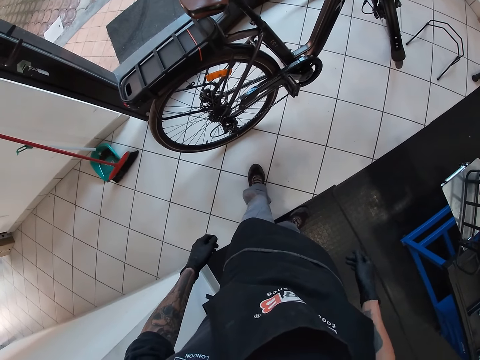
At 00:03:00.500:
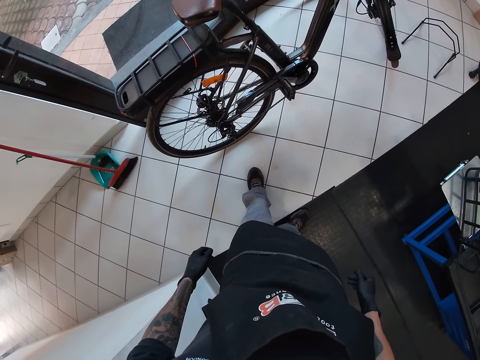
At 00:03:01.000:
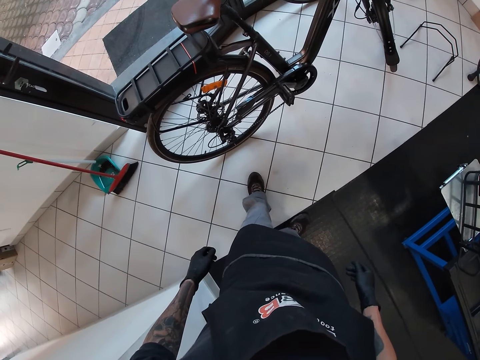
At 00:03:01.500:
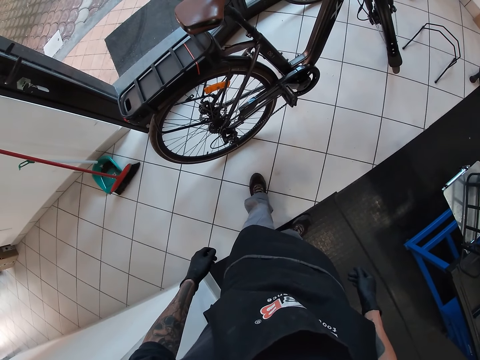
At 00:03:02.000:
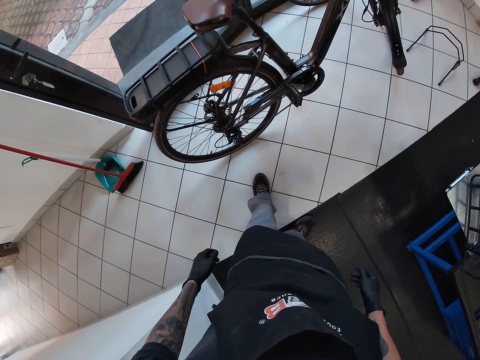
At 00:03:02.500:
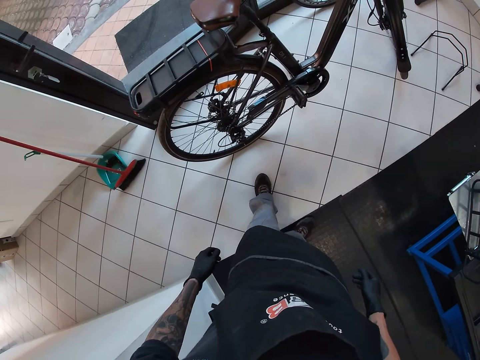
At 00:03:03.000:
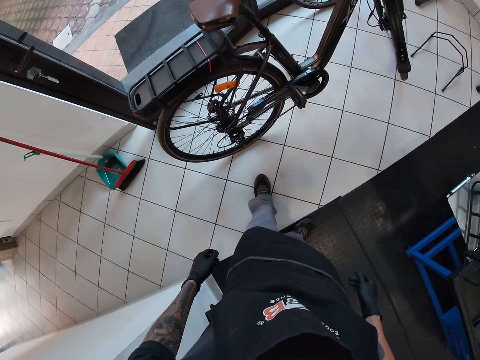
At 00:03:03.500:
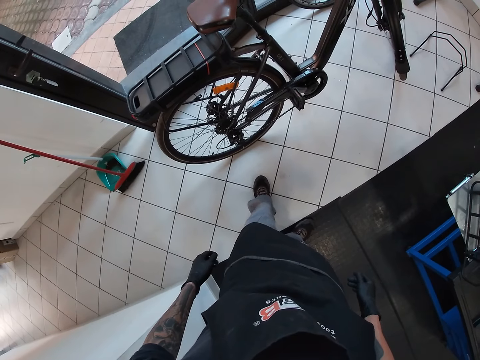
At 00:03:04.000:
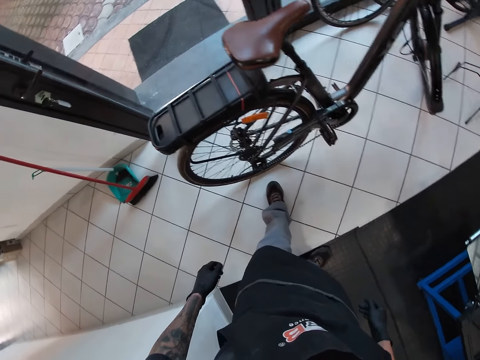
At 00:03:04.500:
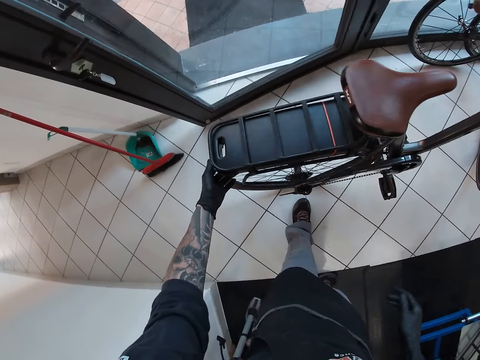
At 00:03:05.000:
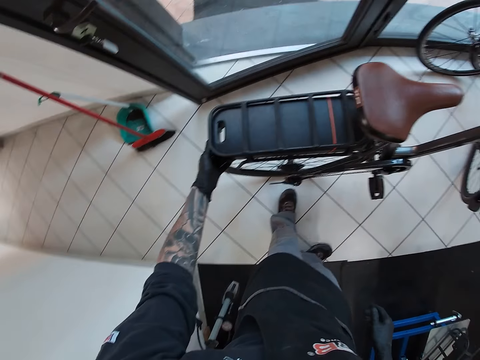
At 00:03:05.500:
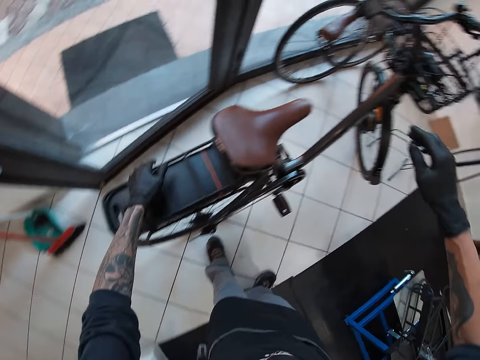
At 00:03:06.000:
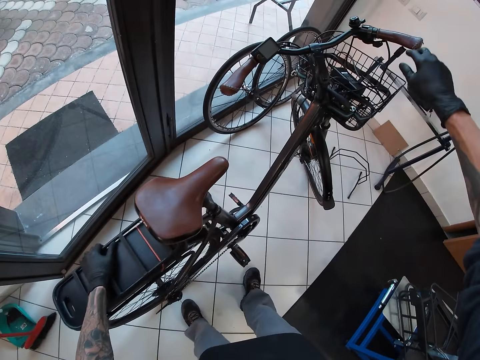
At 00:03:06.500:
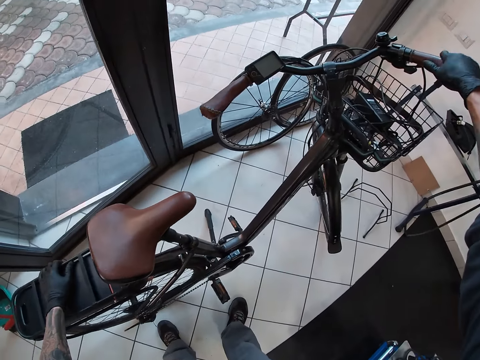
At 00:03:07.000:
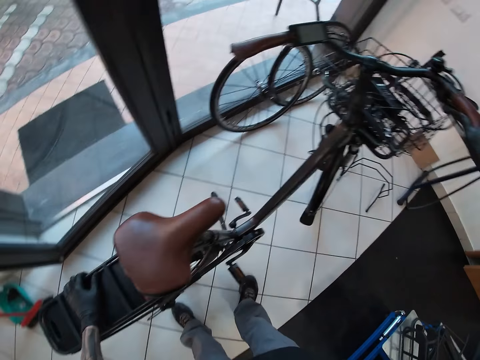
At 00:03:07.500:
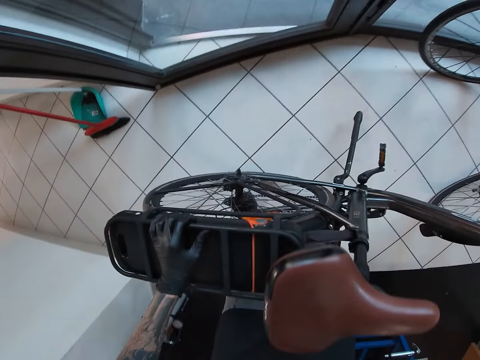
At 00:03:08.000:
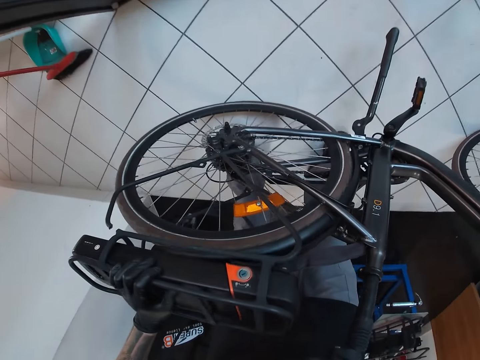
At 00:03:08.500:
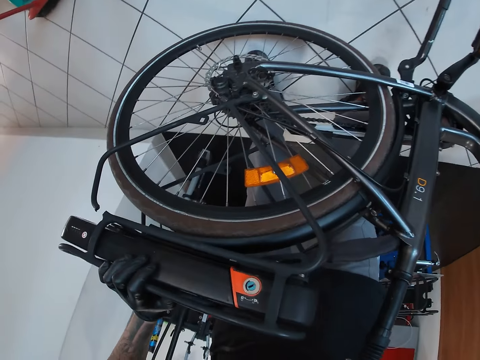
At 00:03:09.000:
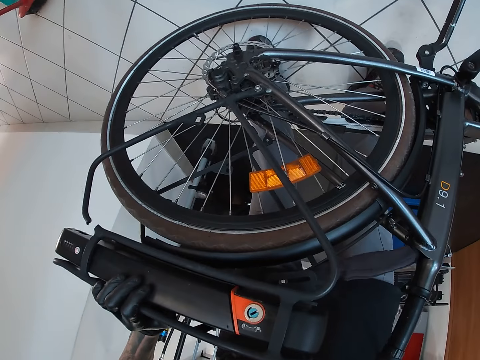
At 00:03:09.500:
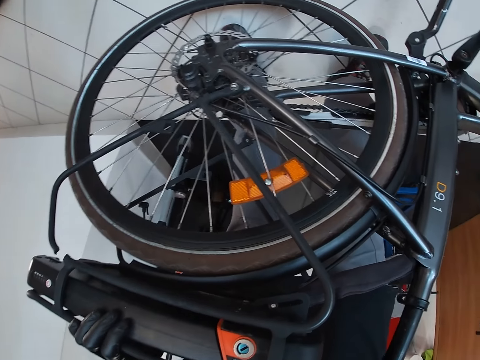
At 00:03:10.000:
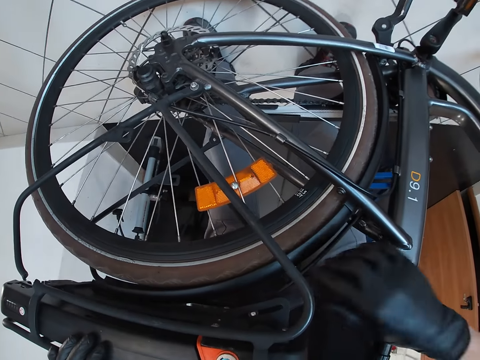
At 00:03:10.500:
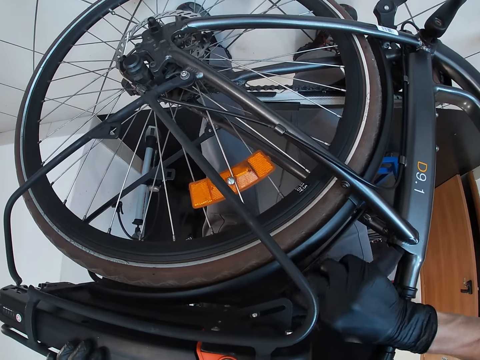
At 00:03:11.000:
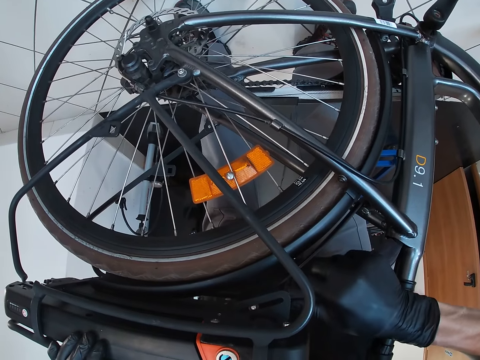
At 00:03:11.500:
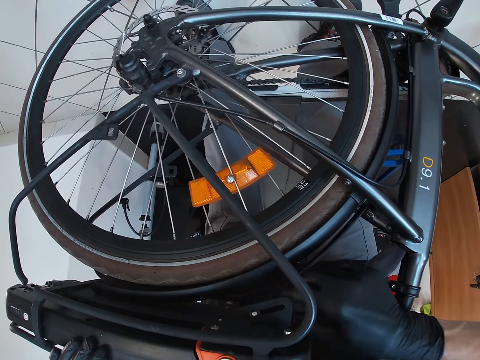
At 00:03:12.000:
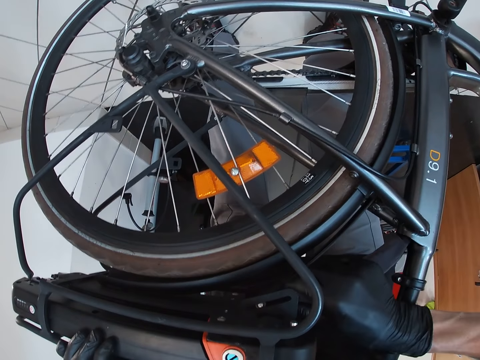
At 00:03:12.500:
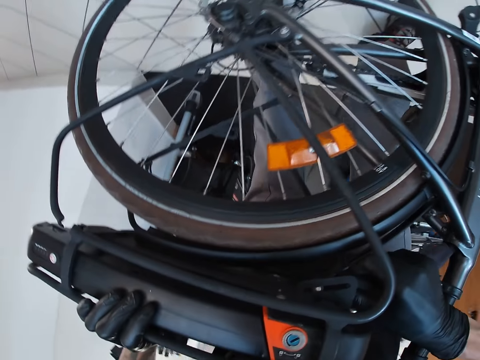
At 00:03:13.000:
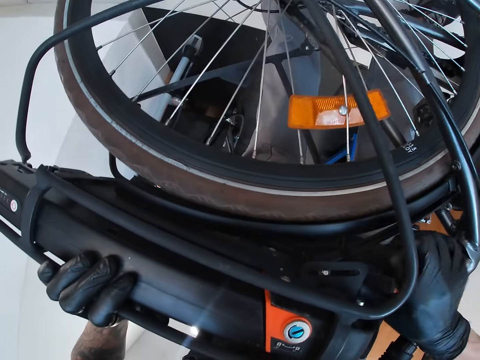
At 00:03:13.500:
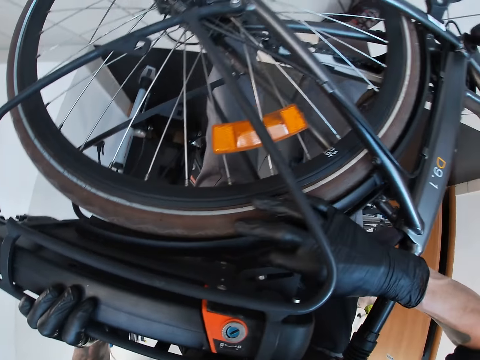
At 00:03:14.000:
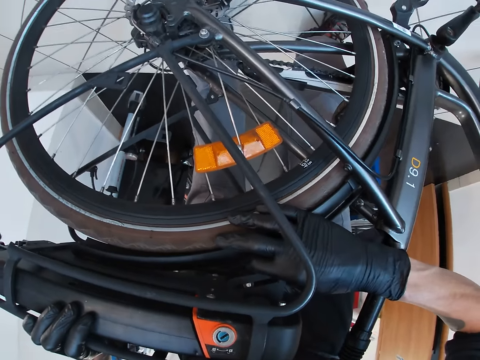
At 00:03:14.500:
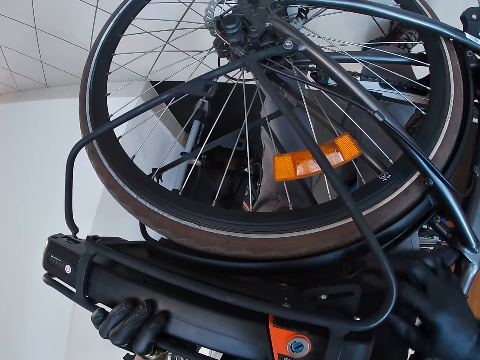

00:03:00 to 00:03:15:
The camera wearer stares at the bicycle. He holds the back of the bicycle with his left hand. He holds the bicycle grips with his right hand. He turns the bicycle with his hands. He inspects the bicycle.

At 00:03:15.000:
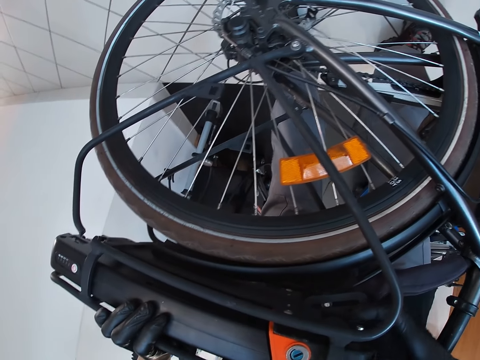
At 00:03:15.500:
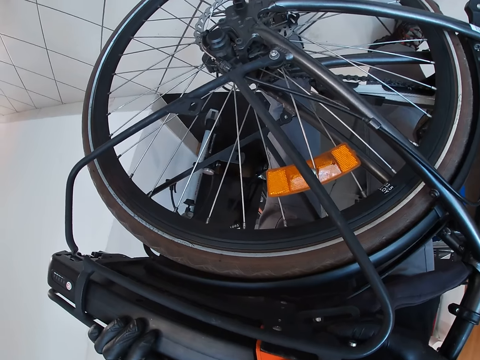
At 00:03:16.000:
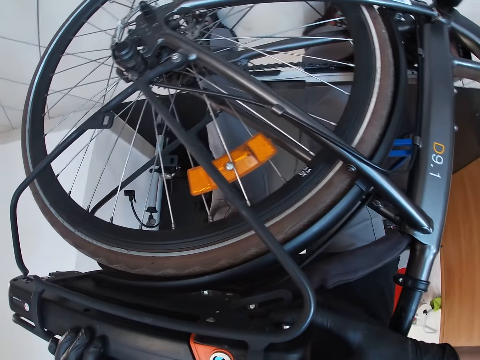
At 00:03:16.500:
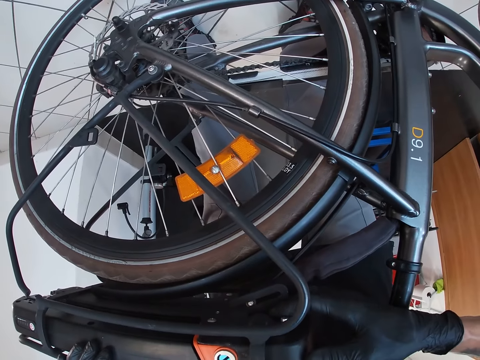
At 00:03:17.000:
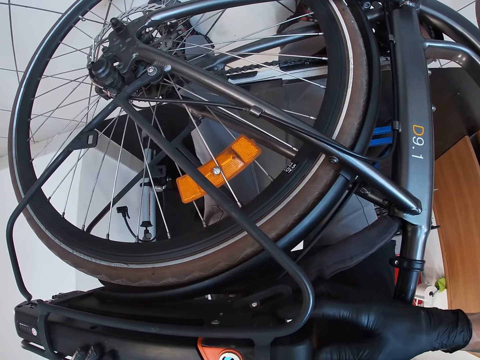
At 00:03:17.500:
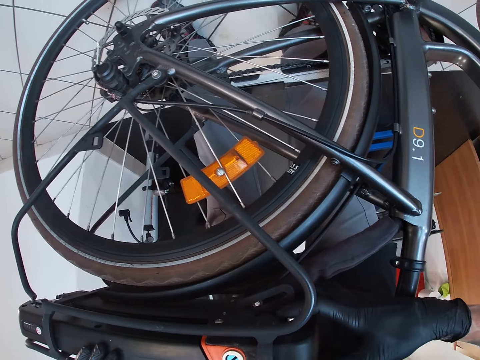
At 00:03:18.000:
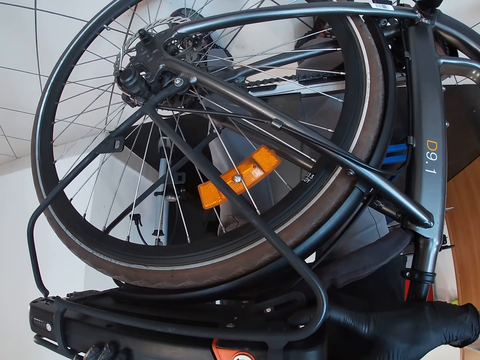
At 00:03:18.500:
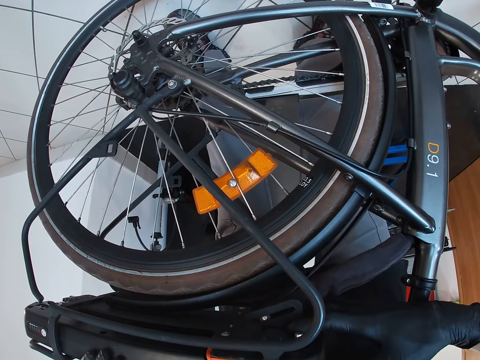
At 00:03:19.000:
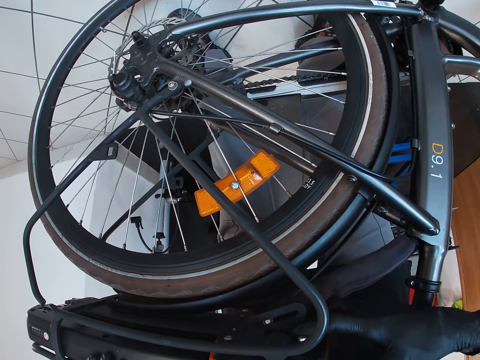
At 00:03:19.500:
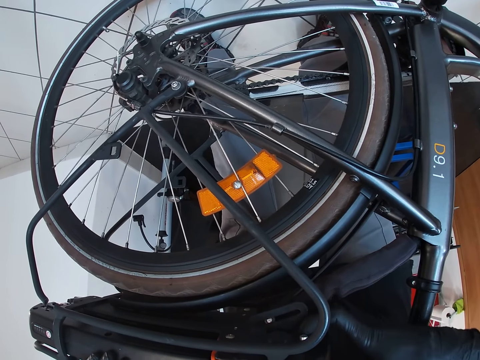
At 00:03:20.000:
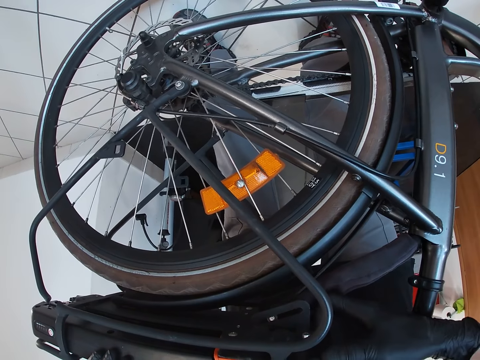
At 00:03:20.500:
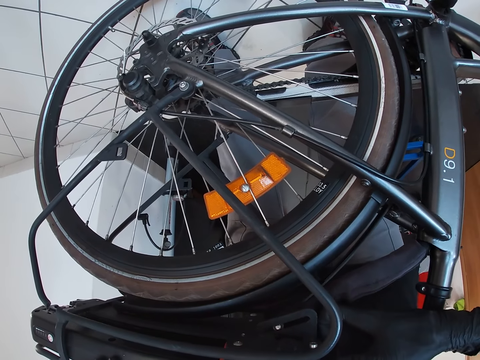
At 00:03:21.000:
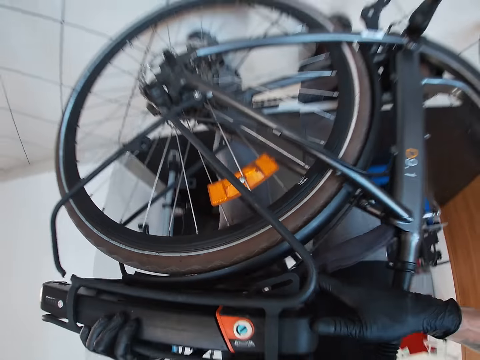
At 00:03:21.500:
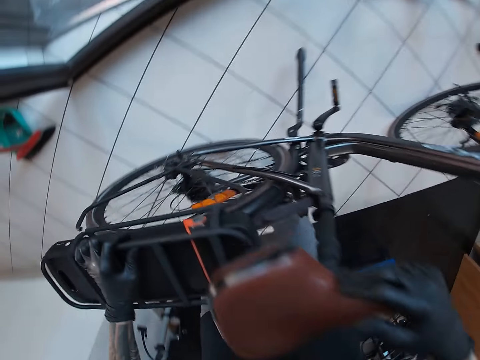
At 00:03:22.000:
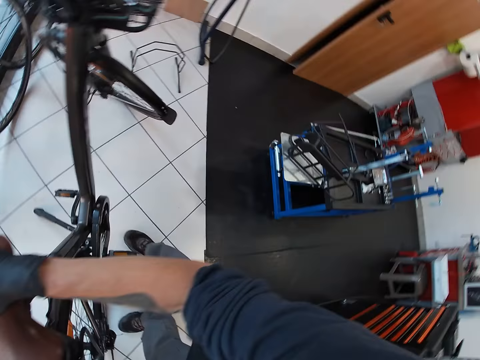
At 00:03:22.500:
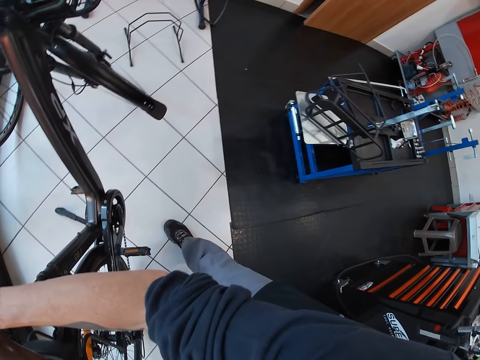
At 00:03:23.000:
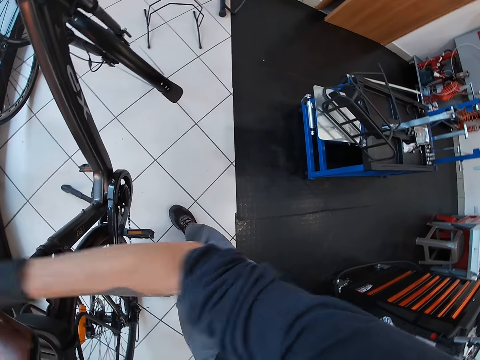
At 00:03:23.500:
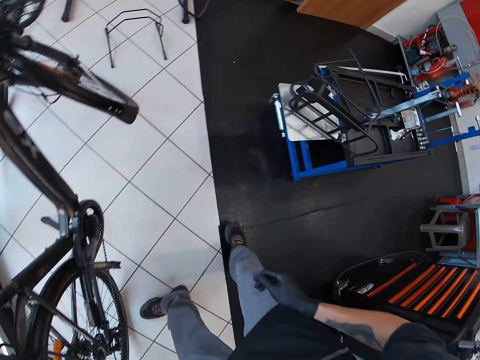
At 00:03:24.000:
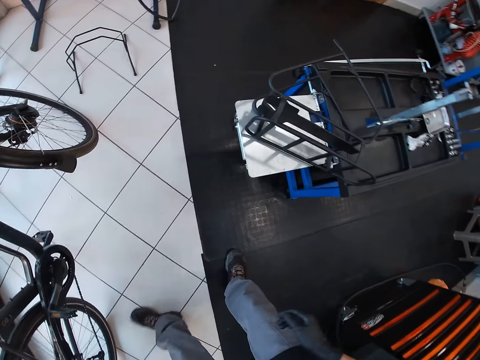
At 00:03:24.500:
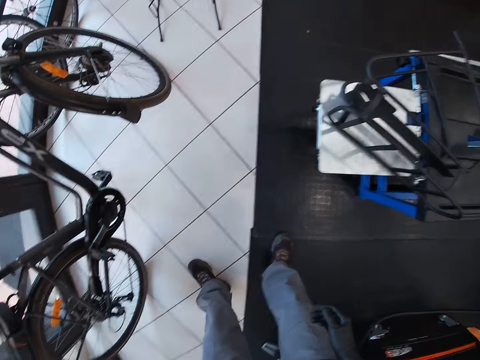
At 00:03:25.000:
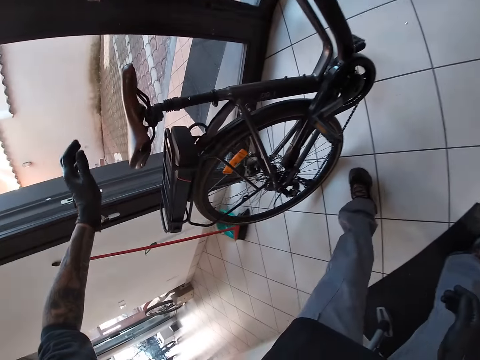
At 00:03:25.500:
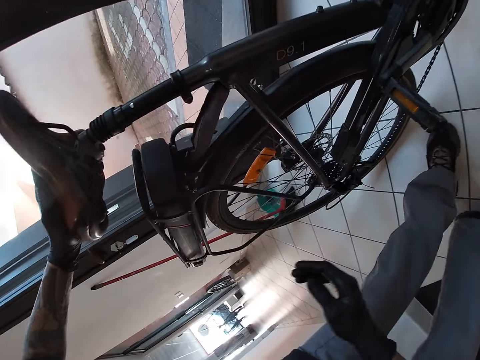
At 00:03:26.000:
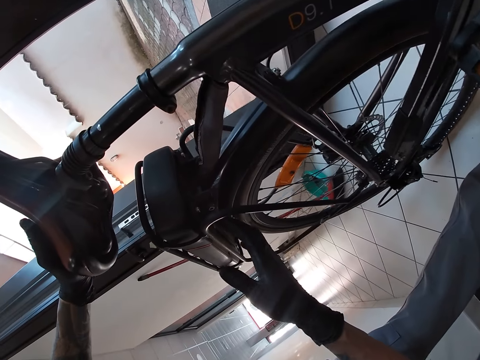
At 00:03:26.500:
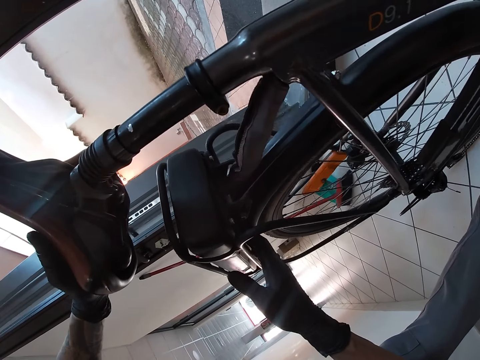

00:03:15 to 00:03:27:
The camera wearer checks the carrier of the bicycle with his hands. He holds the seat of the bicycle with his left hand. He checks the carrier of the bicycle with his right hand.
